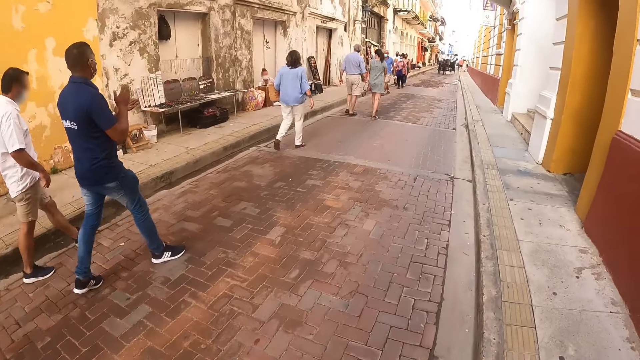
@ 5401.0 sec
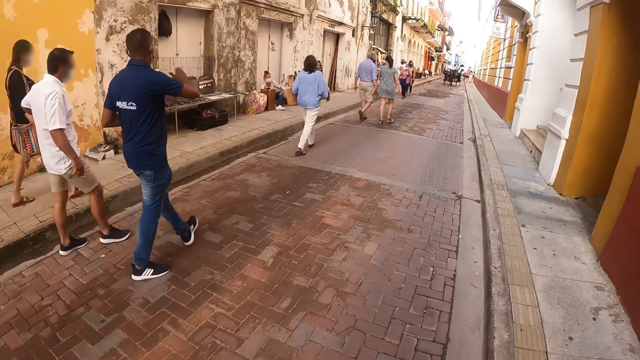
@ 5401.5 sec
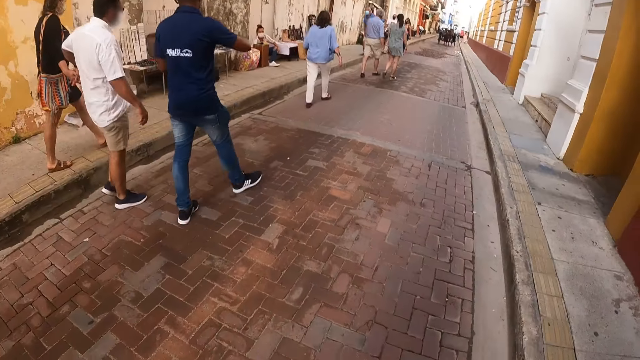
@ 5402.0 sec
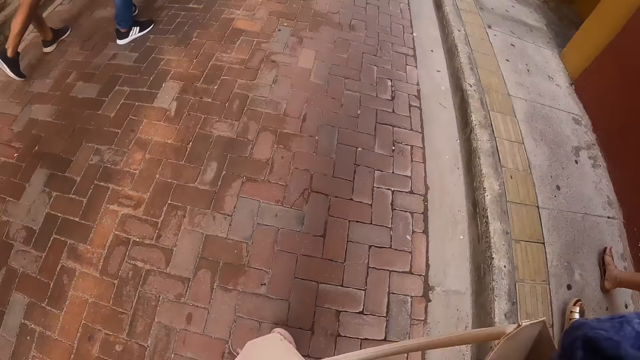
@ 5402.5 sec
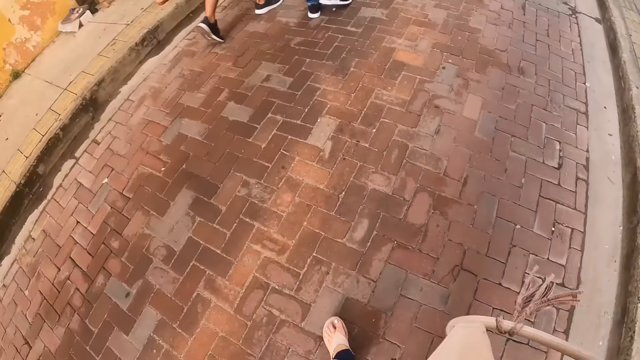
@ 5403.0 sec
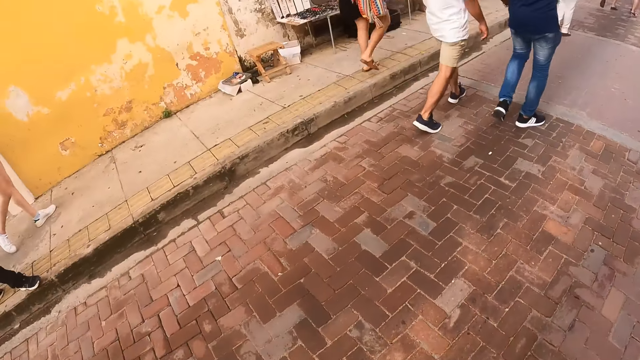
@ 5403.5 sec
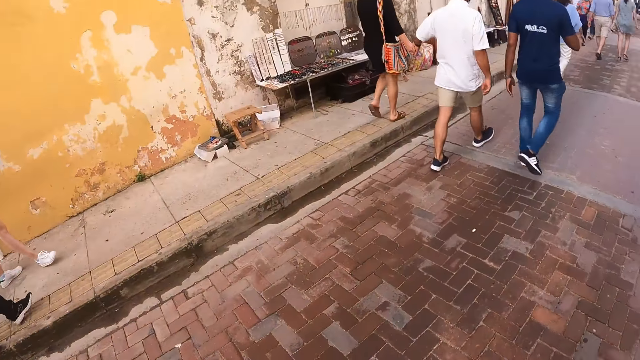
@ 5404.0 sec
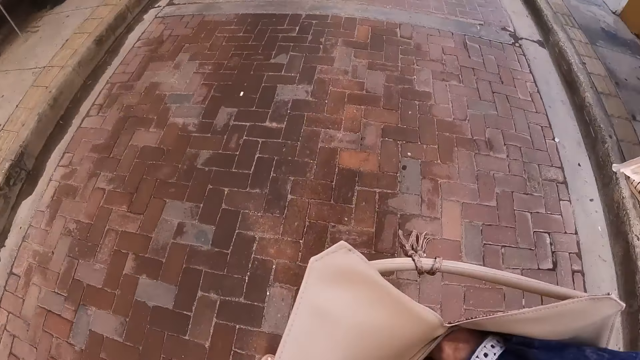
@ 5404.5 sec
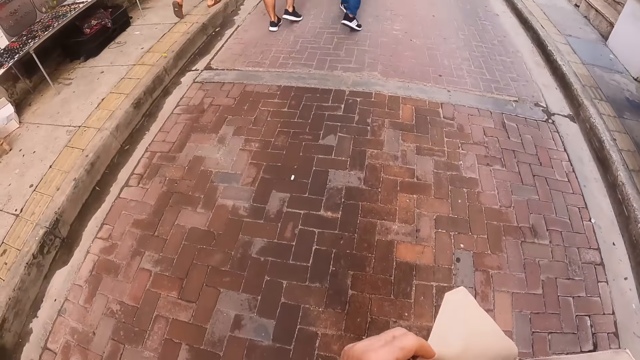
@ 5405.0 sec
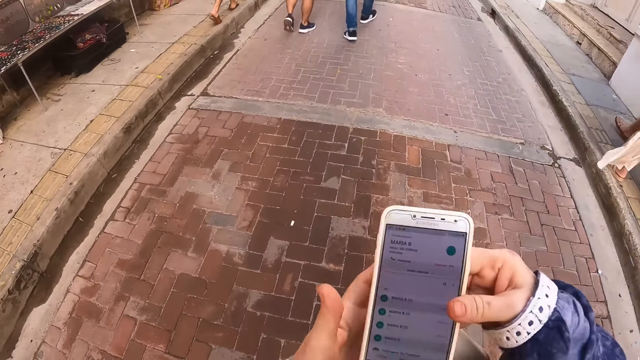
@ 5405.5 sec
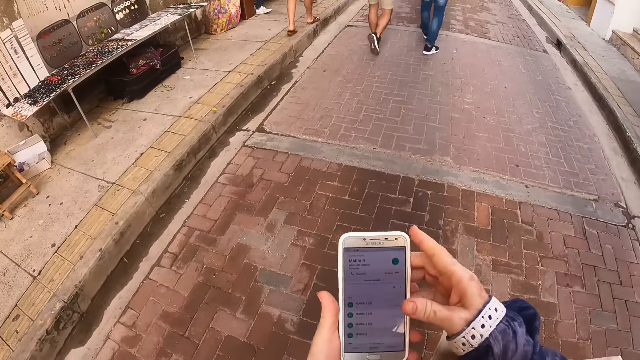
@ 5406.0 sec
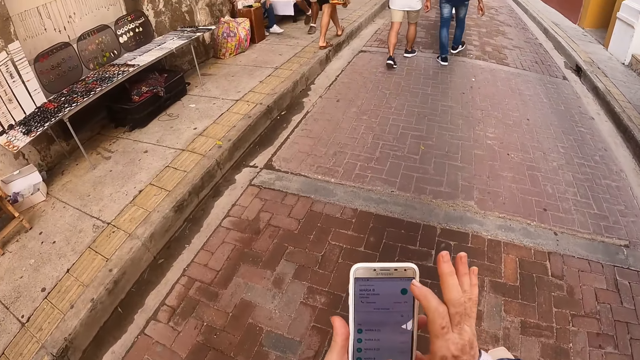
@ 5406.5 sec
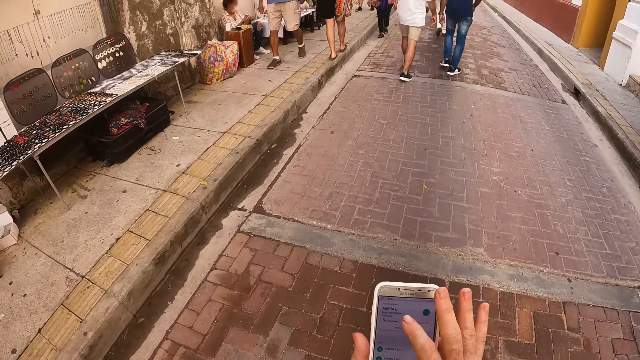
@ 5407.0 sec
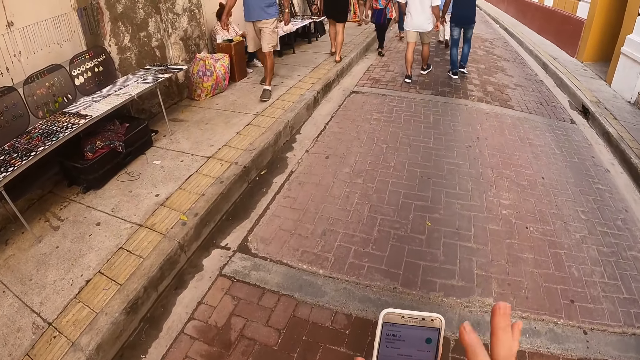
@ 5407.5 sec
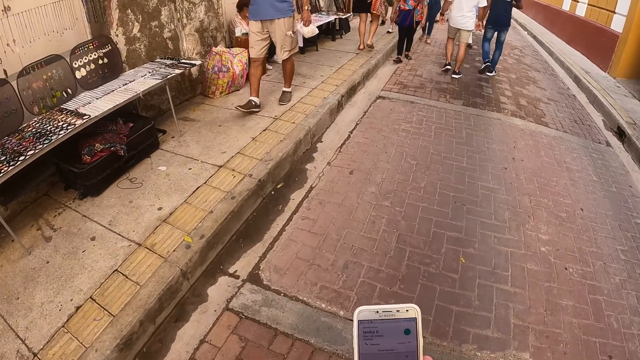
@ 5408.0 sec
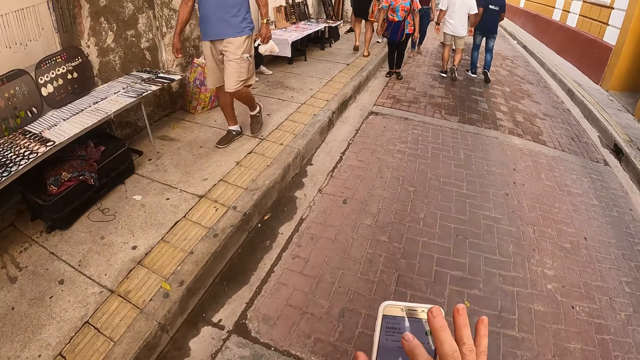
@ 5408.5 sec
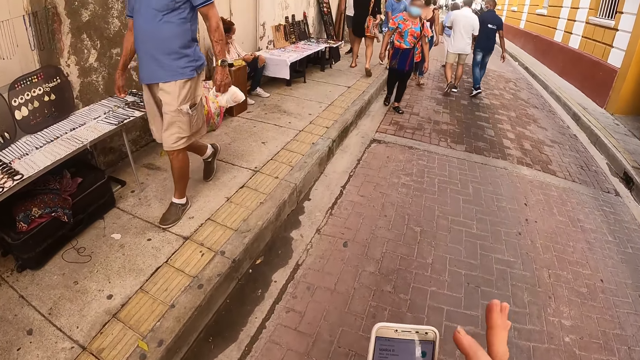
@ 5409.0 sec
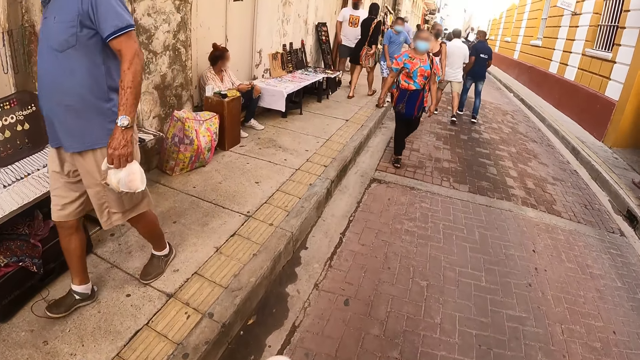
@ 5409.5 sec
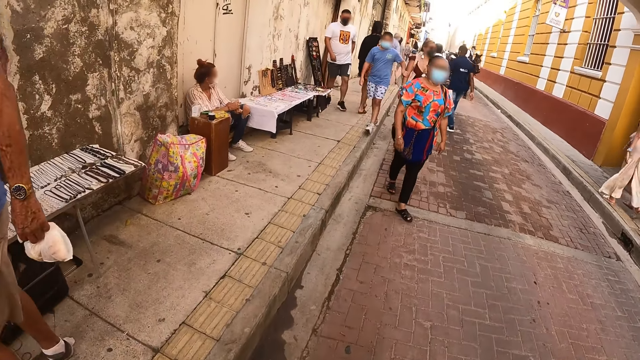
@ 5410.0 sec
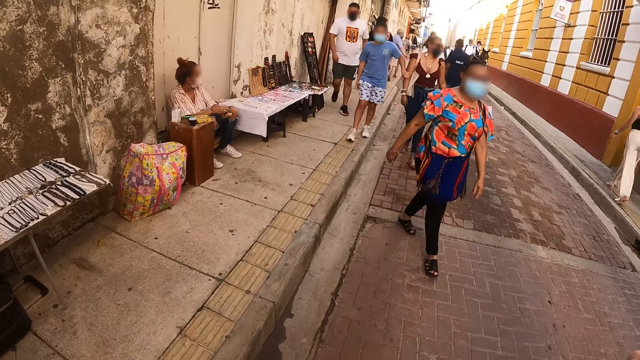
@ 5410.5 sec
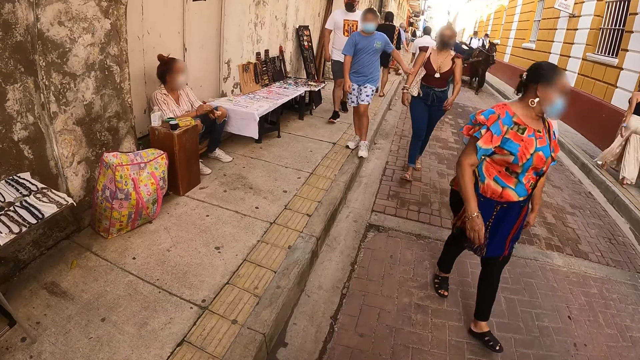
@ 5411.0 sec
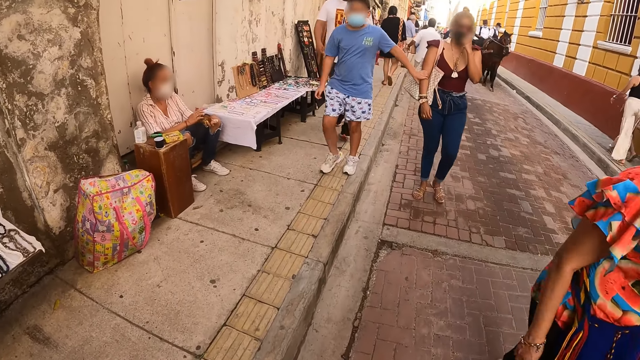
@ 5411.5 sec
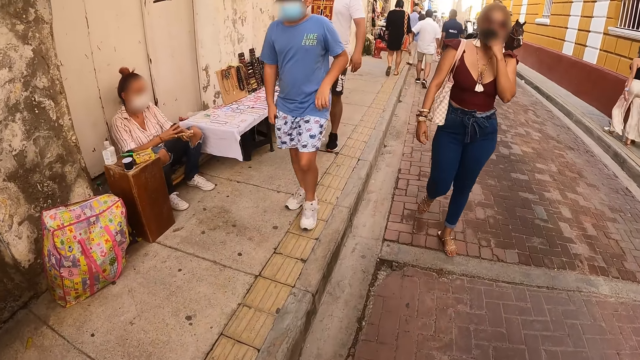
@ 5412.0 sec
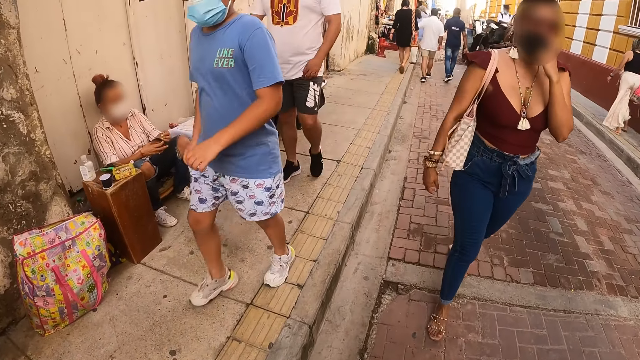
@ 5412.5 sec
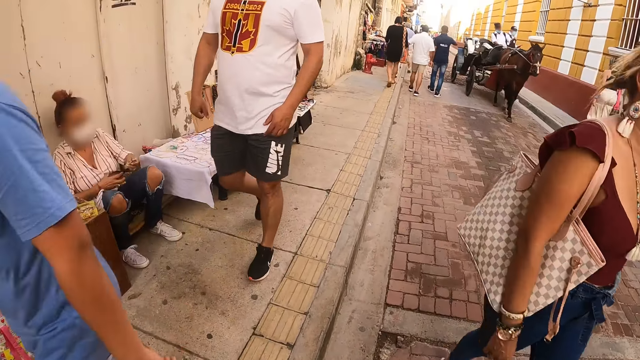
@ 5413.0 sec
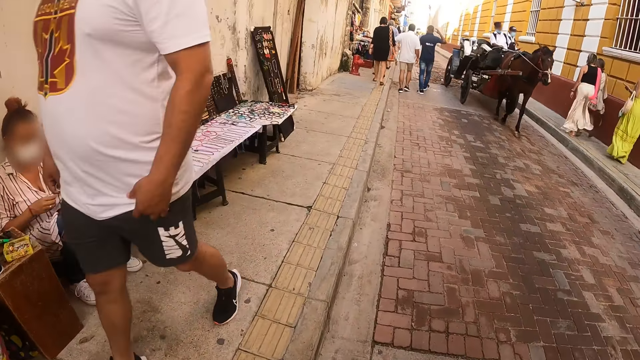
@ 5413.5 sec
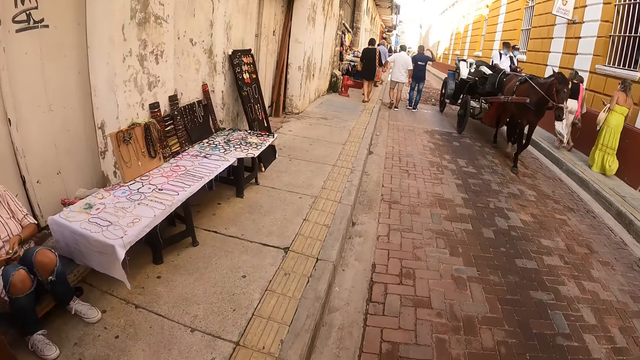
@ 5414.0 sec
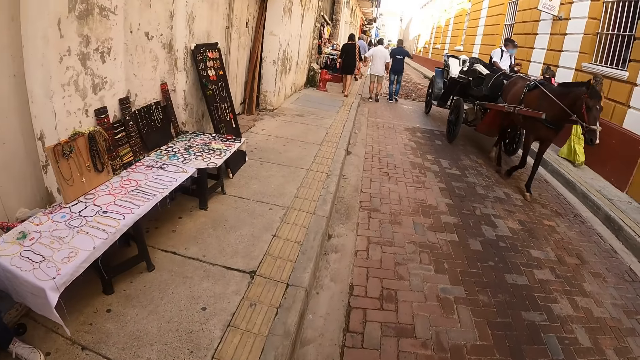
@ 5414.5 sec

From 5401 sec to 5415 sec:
The camera wearer removes the phone from the handbag. He operates the phone in his hands. He scrolls the phone. He walks around the road.

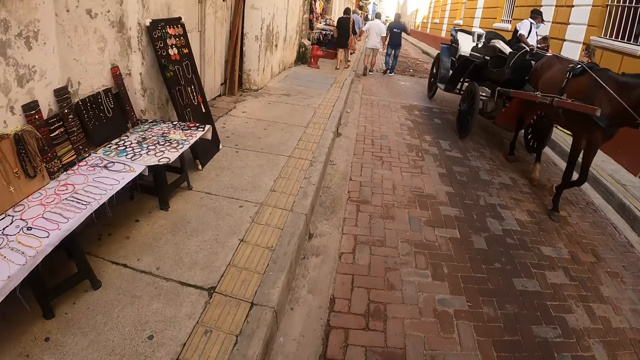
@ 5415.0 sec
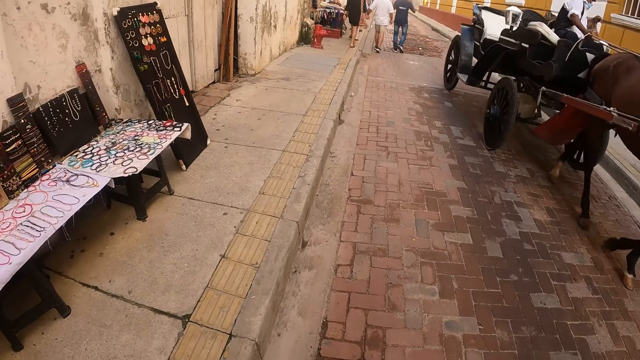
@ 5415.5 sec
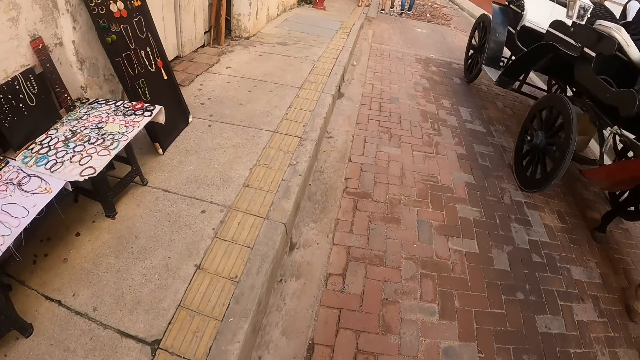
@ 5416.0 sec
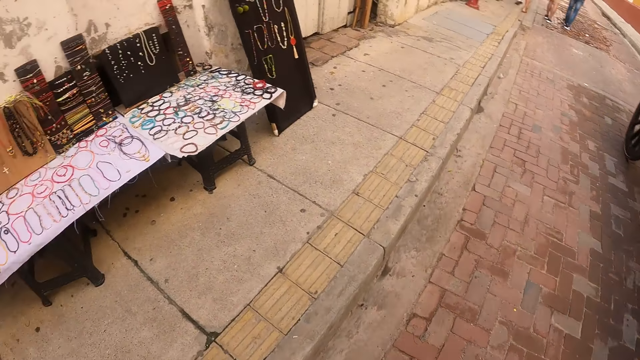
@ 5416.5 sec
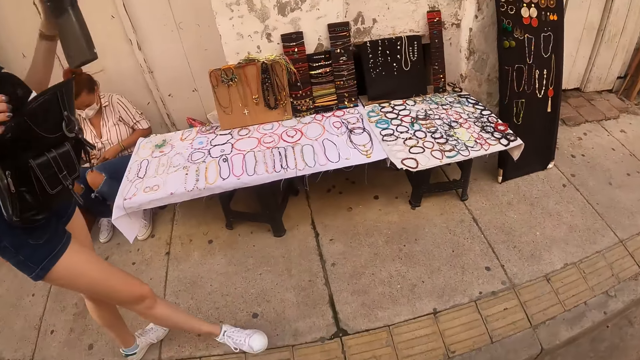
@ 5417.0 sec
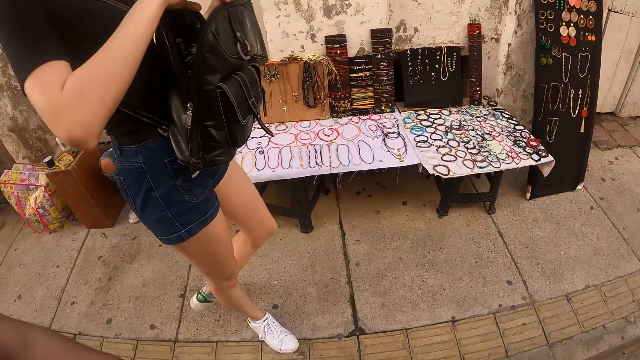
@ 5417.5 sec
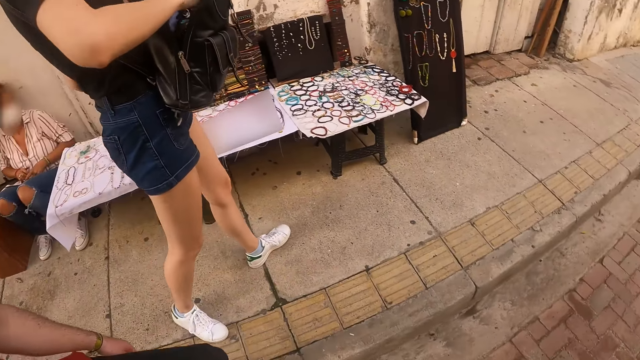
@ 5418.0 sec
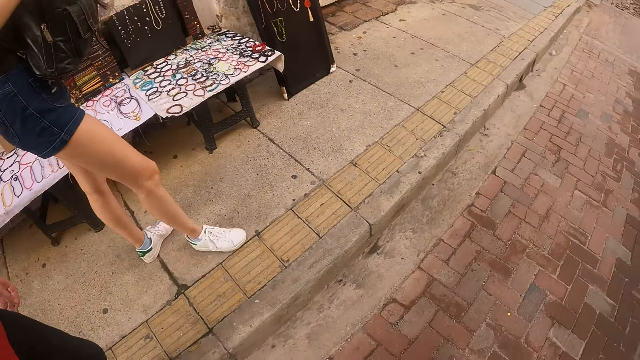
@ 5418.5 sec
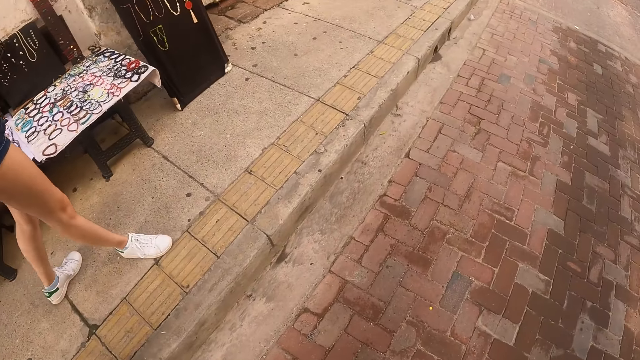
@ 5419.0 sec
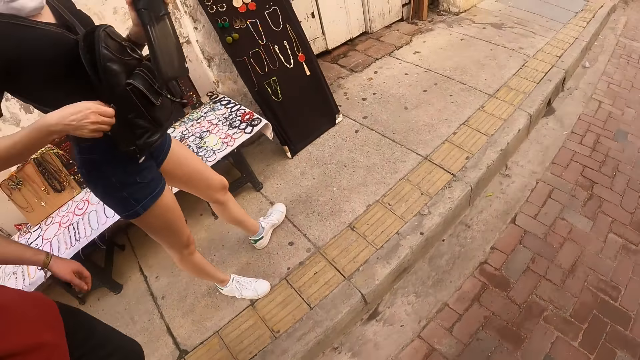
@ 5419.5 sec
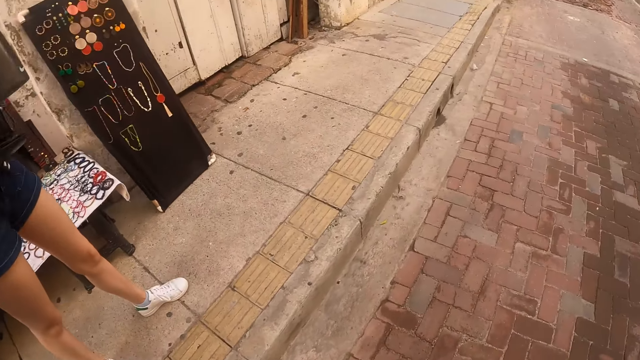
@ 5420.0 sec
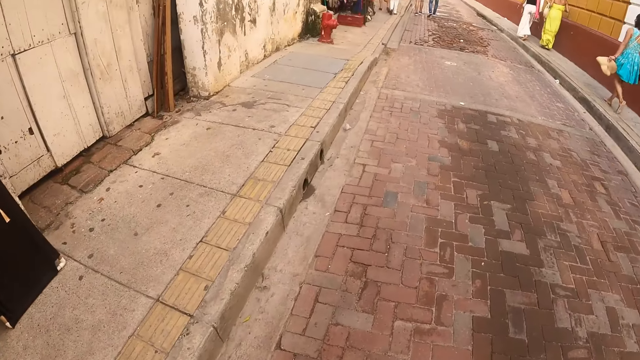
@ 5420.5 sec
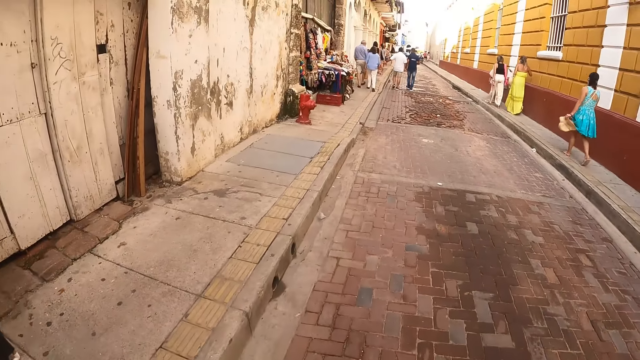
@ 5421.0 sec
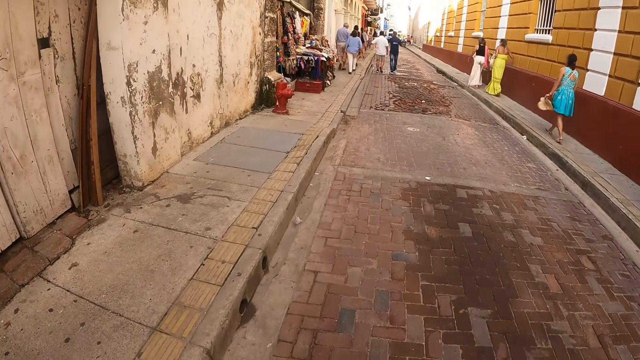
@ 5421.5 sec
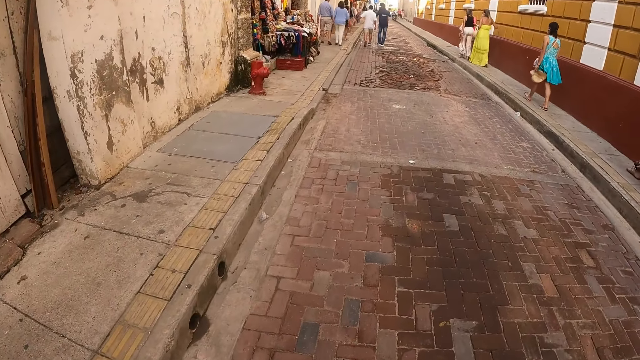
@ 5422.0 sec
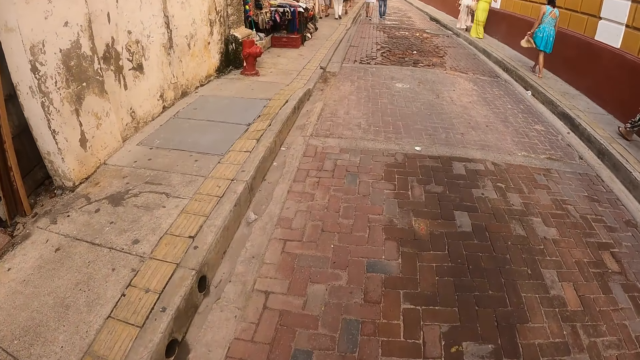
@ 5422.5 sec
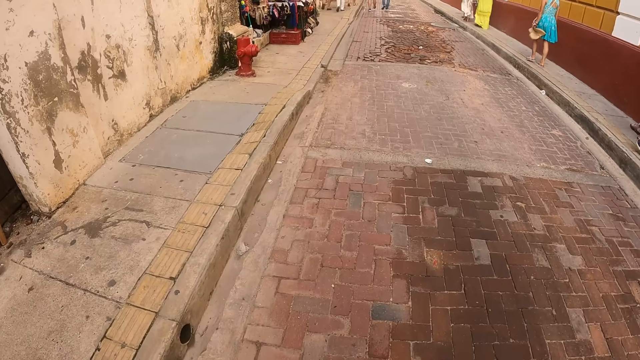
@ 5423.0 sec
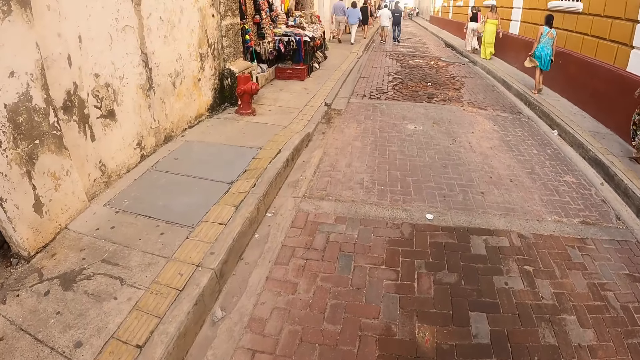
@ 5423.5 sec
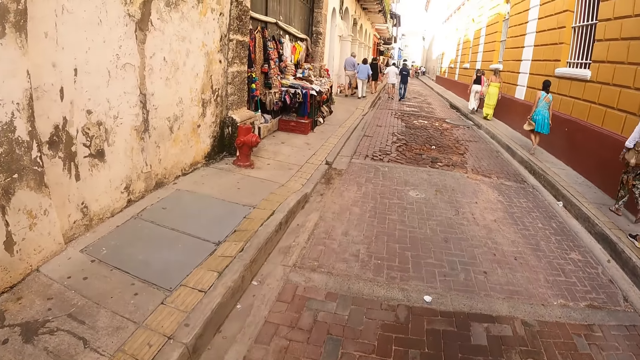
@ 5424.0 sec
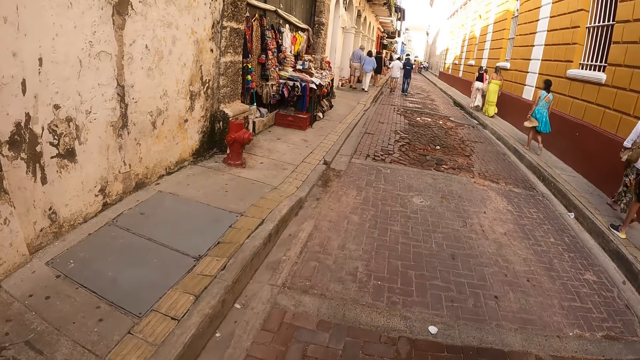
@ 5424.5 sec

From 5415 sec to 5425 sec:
The camera wearer looks aside. They walk in the street.
